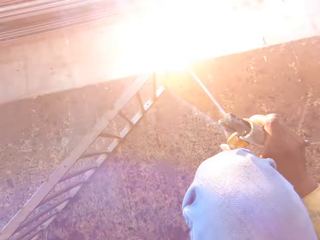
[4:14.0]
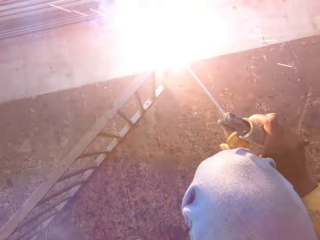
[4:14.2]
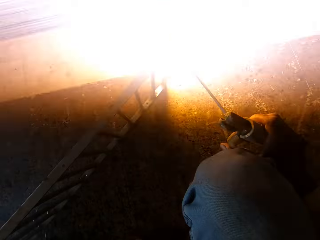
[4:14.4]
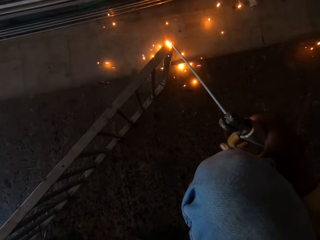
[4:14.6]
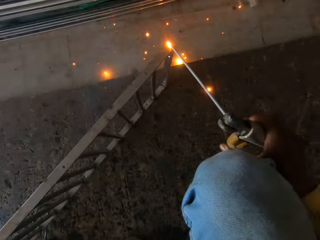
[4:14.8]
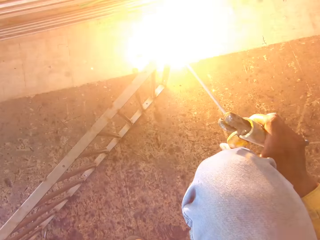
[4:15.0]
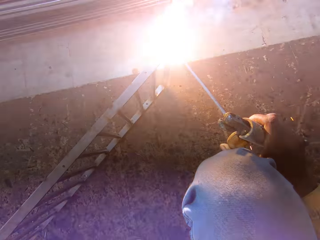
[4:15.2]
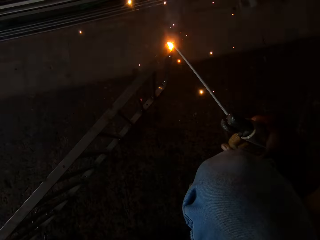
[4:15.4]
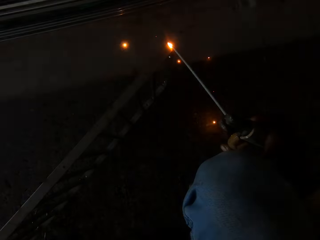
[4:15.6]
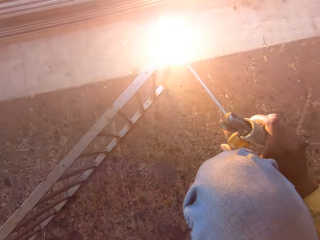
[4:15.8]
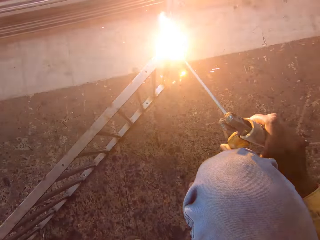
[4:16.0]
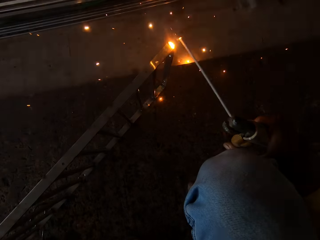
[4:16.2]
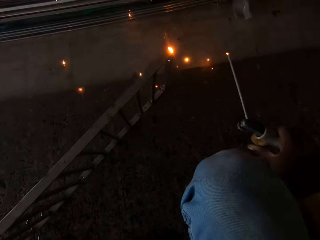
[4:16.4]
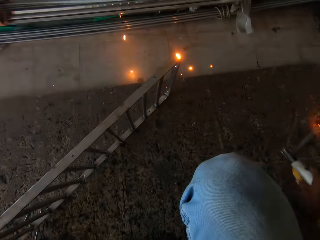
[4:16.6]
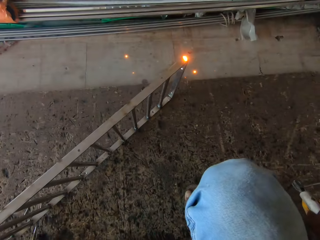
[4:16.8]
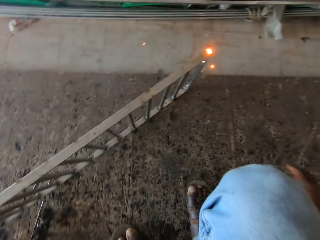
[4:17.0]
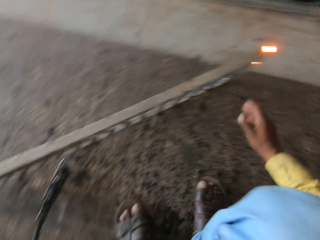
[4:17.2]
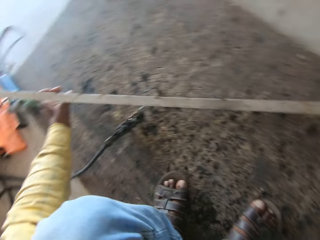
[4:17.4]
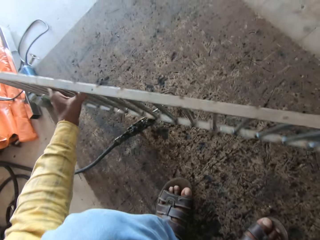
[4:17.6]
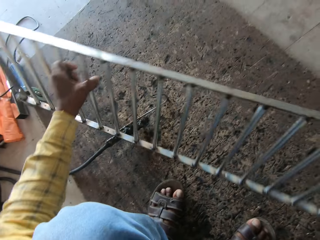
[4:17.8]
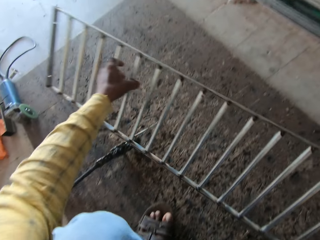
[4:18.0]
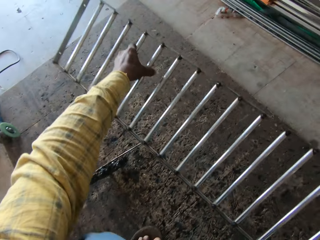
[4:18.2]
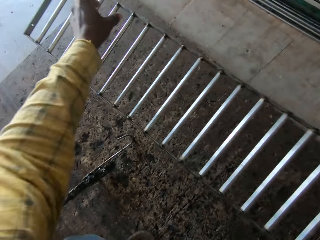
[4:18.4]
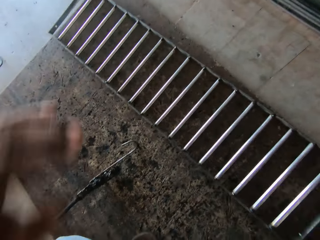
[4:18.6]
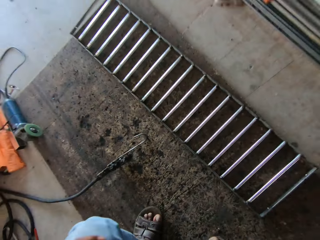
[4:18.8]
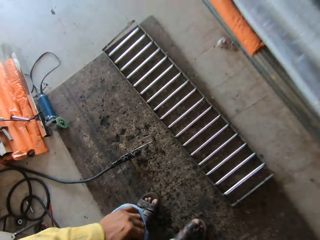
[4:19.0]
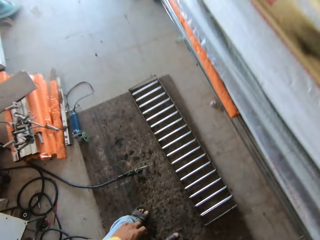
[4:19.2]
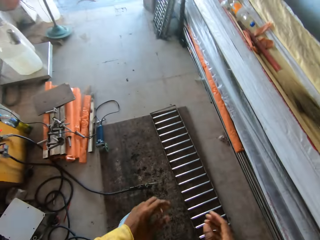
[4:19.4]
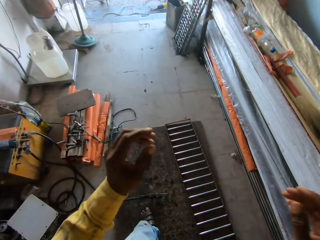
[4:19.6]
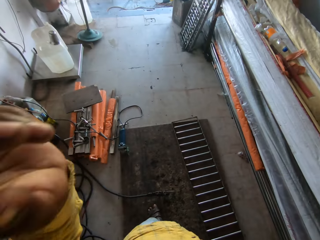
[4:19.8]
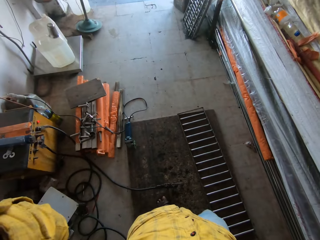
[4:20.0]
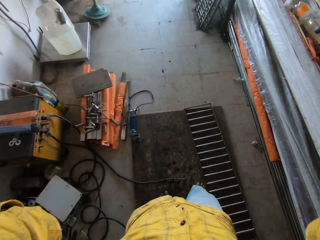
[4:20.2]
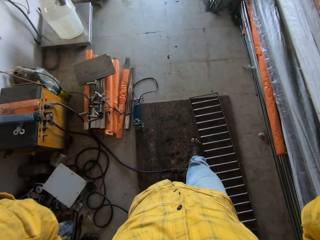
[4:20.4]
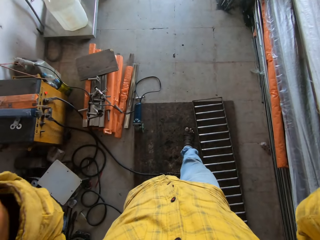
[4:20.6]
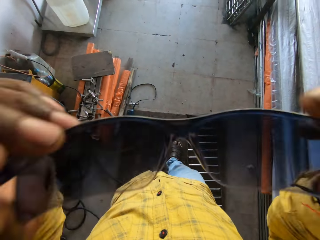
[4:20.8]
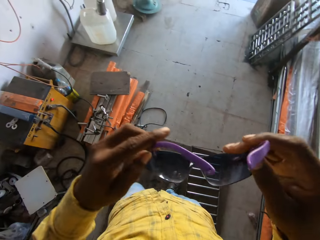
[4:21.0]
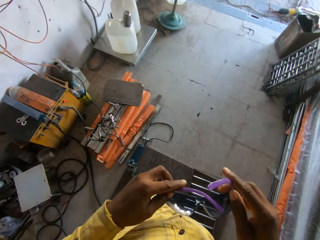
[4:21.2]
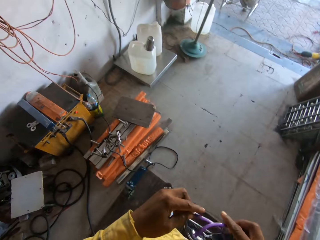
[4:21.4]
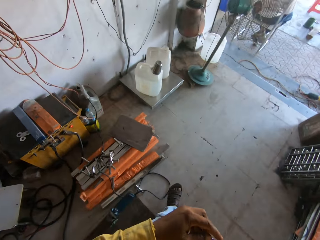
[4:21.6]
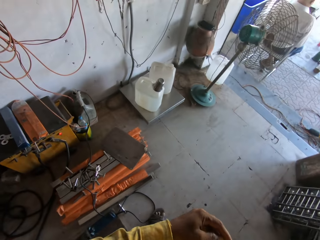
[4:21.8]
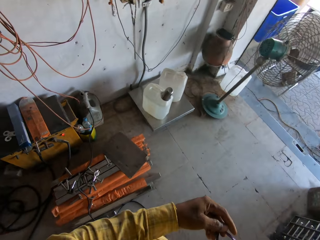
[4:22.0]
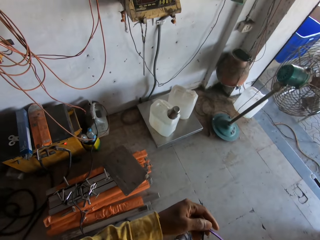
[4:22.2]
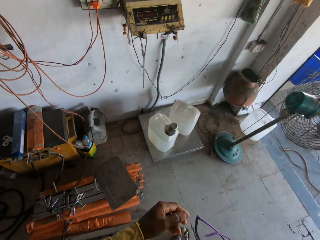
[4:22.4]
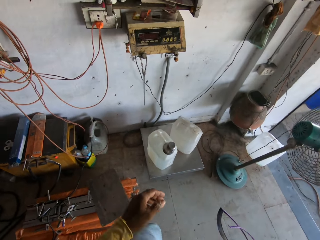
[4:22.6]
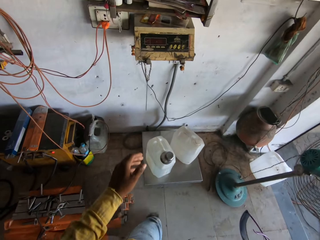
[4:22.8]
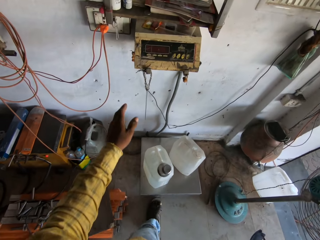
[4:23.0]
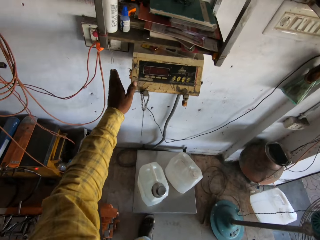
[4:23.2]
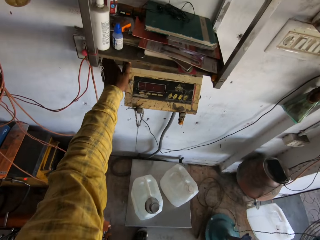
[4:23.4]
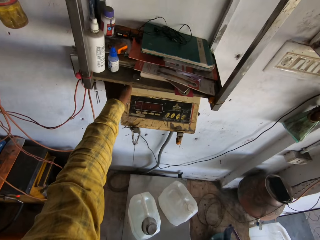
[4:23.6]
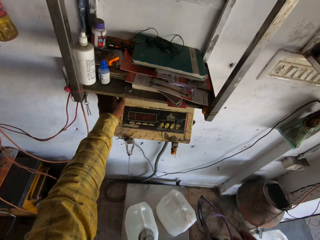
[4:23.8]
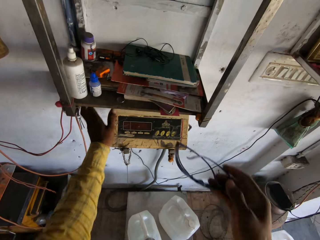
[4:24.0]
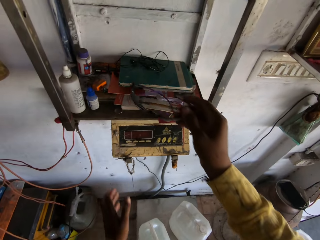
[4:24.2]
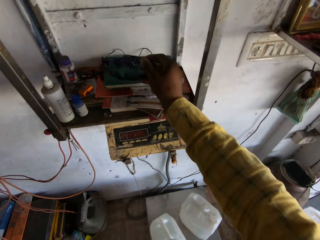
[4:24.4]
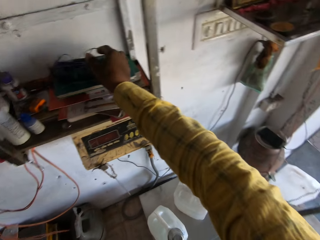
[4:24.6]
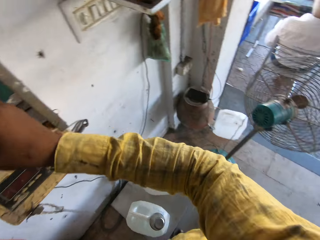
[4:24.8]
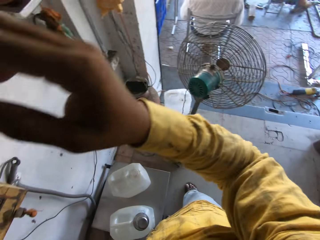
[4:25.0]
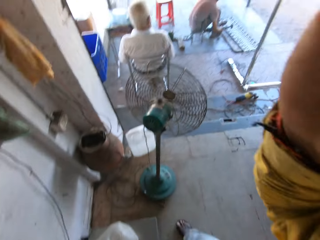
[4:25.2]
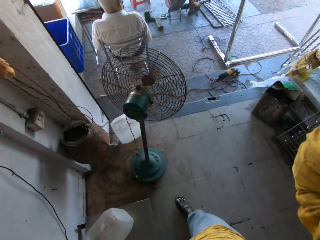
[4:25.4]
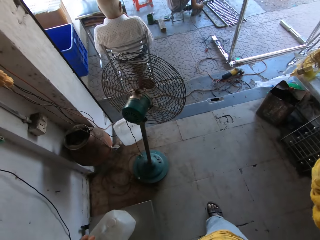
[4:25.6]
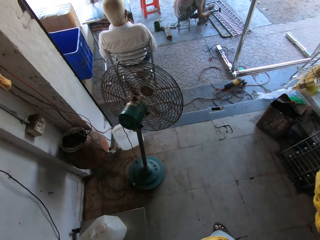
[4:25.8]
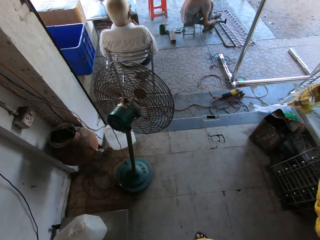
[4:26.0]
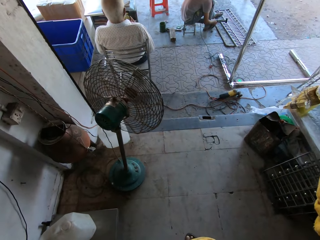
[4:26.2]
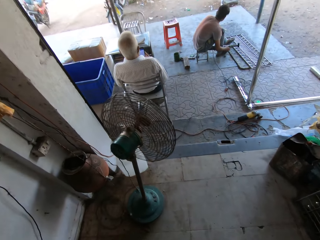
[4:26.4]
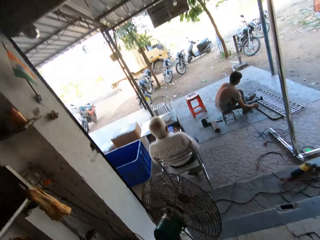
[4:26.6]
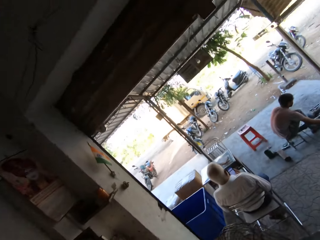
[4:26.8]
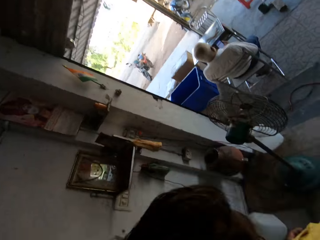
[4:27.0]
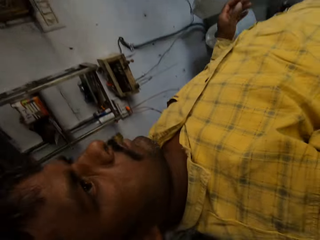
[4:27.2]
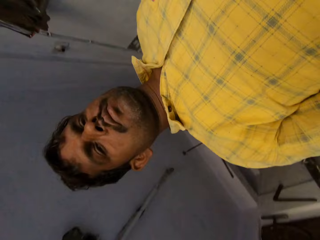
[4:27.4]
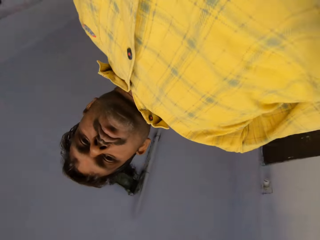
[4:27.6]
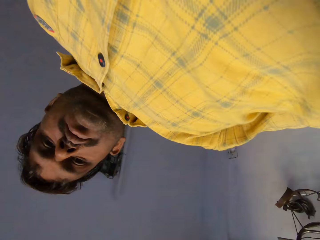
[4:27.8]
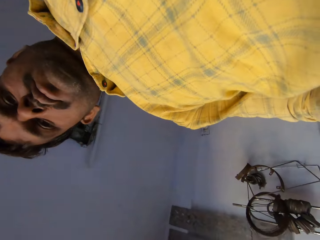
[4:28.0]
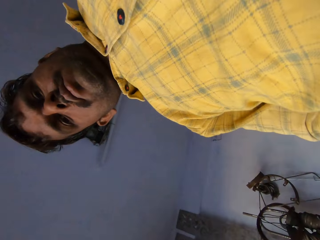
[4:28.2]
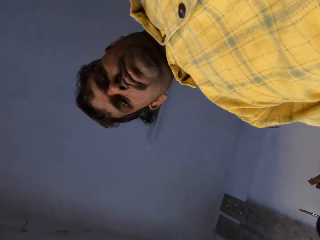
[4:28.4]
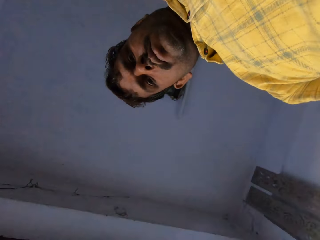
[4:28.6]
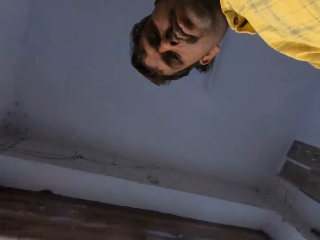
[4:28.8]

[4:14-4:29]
The camera wearer drops the metal bar on the floor. They take off goggles or sun glasses. They walk slightly across a workshop. They press a switch. They place the goggles on a wall shelf. They adjust the camera. They remove the camera.
